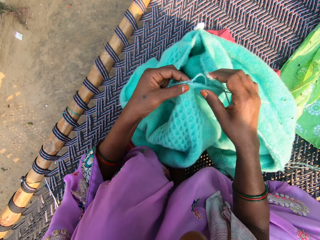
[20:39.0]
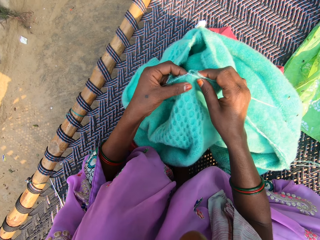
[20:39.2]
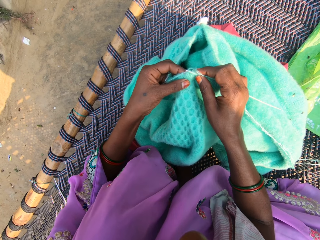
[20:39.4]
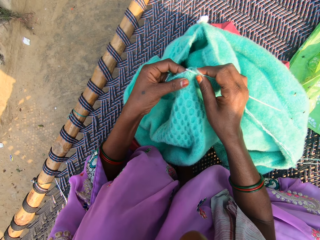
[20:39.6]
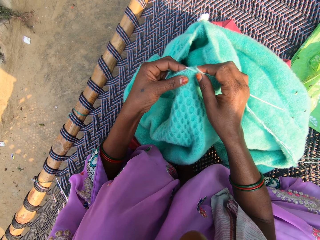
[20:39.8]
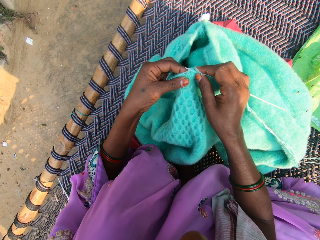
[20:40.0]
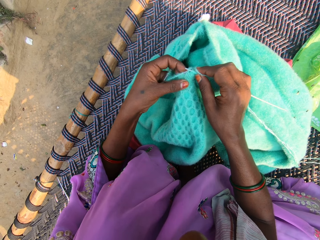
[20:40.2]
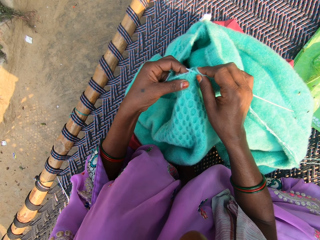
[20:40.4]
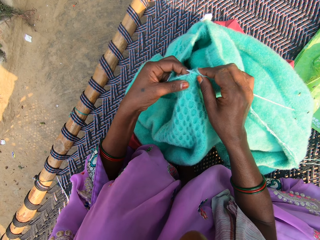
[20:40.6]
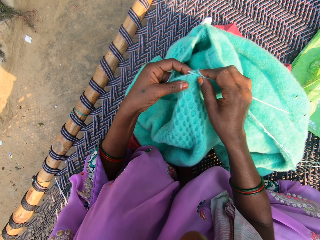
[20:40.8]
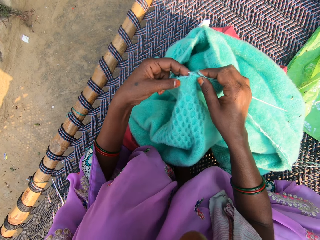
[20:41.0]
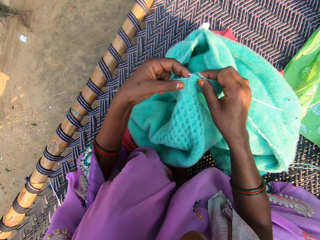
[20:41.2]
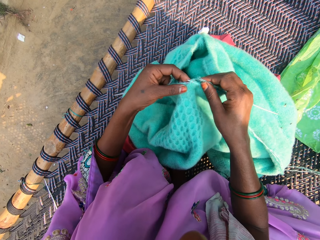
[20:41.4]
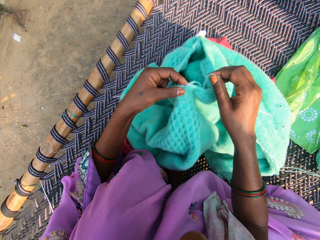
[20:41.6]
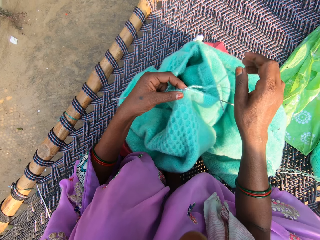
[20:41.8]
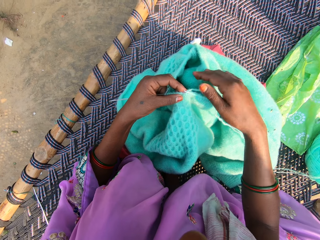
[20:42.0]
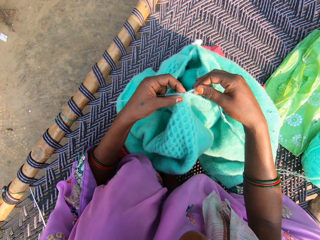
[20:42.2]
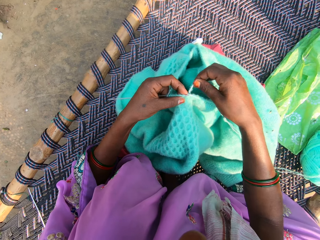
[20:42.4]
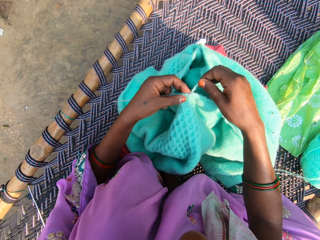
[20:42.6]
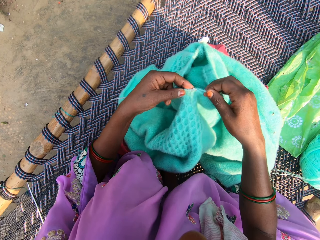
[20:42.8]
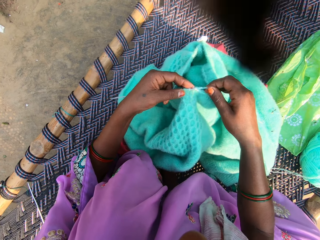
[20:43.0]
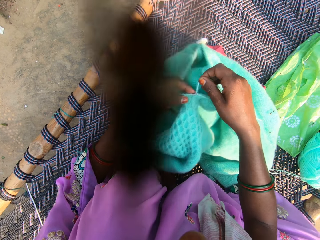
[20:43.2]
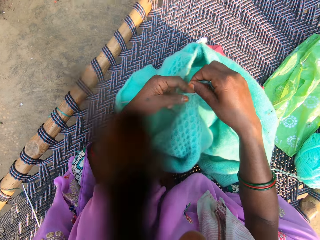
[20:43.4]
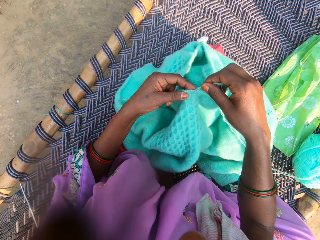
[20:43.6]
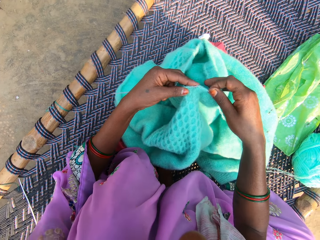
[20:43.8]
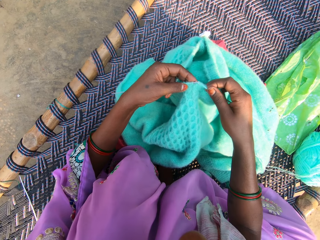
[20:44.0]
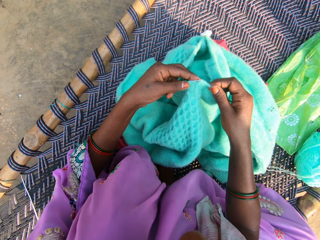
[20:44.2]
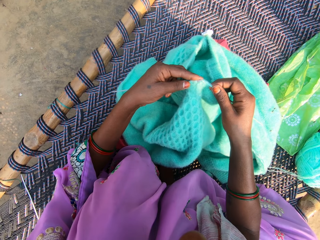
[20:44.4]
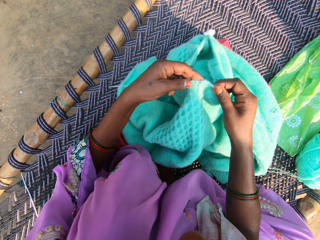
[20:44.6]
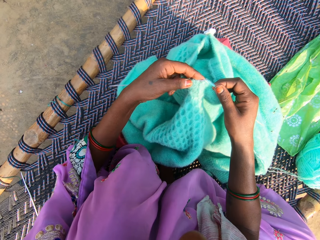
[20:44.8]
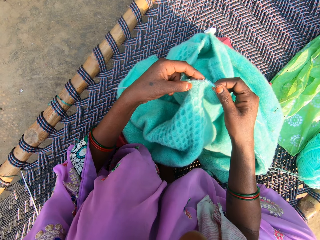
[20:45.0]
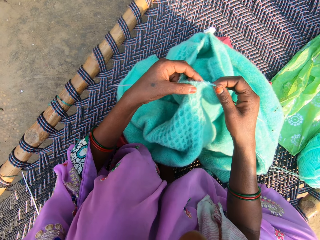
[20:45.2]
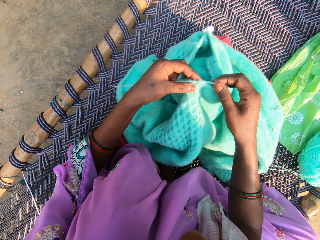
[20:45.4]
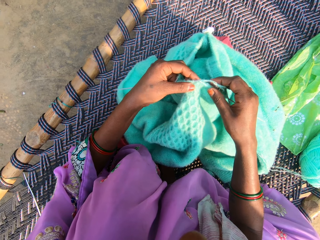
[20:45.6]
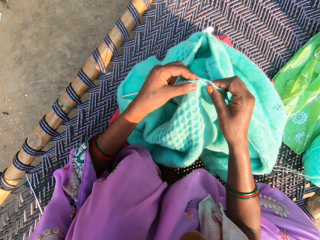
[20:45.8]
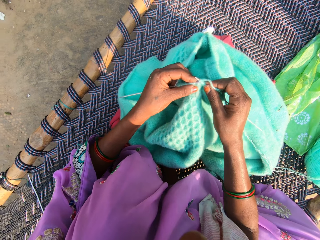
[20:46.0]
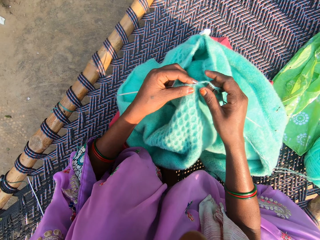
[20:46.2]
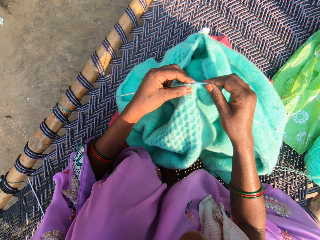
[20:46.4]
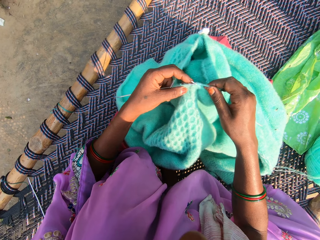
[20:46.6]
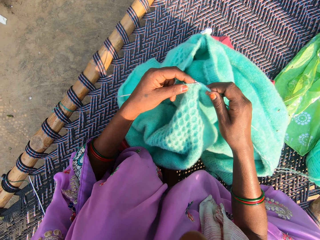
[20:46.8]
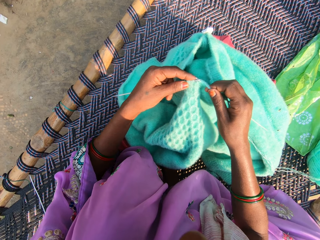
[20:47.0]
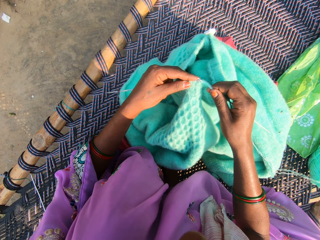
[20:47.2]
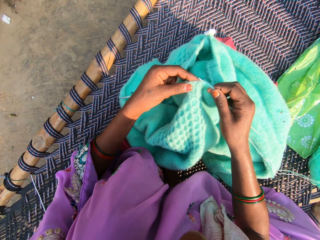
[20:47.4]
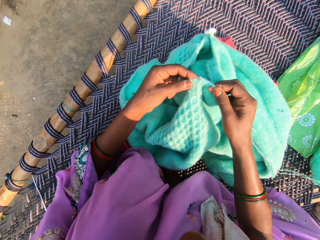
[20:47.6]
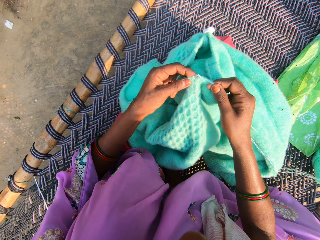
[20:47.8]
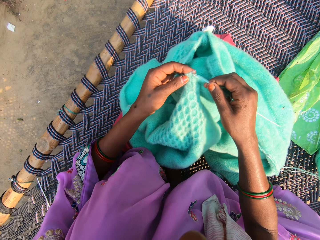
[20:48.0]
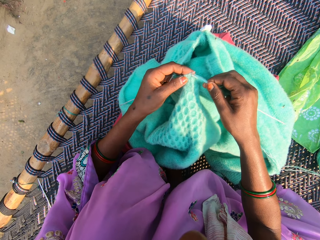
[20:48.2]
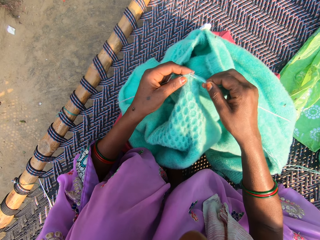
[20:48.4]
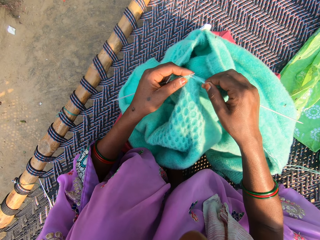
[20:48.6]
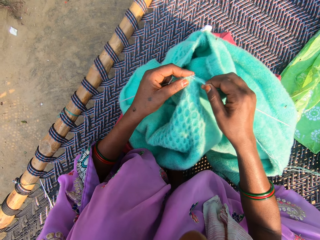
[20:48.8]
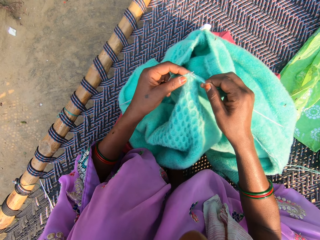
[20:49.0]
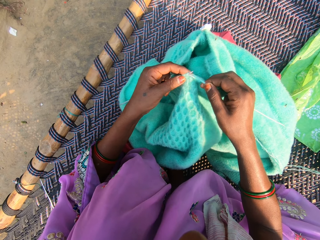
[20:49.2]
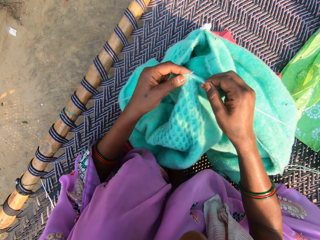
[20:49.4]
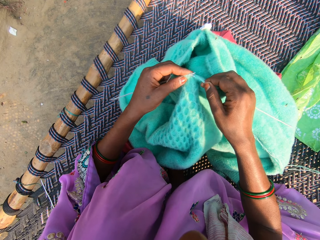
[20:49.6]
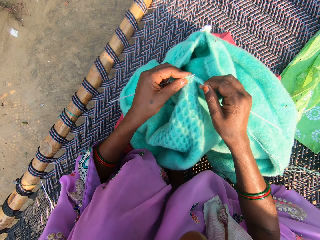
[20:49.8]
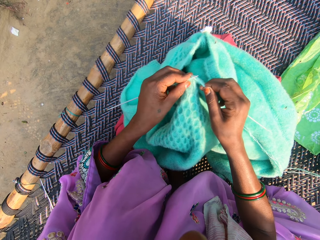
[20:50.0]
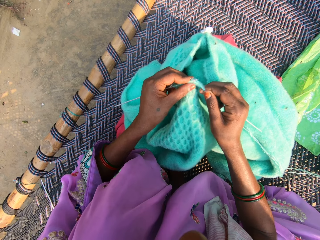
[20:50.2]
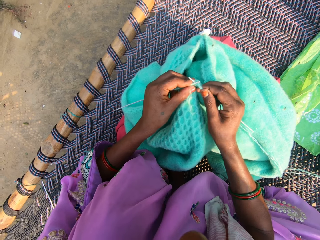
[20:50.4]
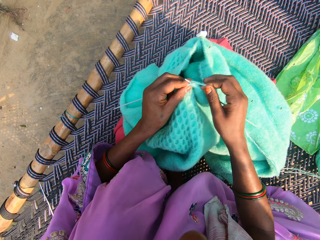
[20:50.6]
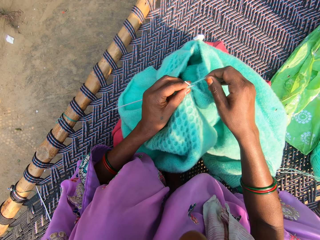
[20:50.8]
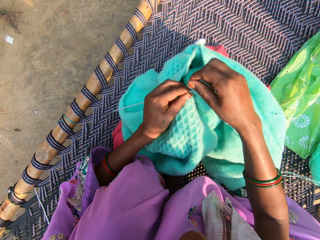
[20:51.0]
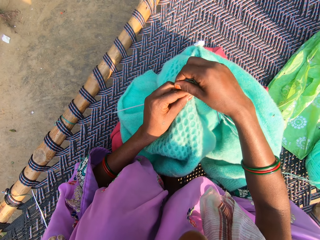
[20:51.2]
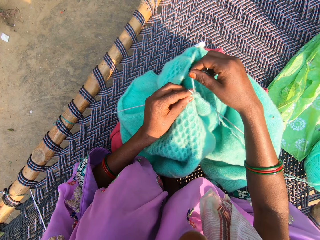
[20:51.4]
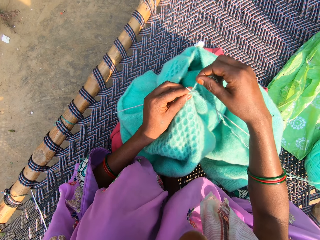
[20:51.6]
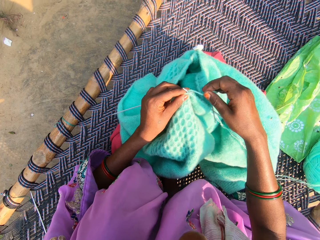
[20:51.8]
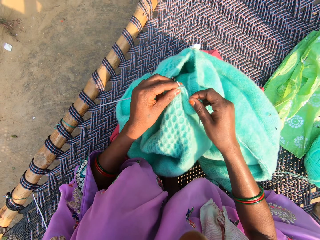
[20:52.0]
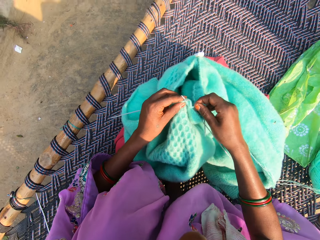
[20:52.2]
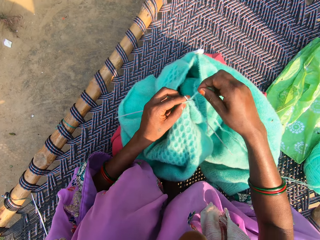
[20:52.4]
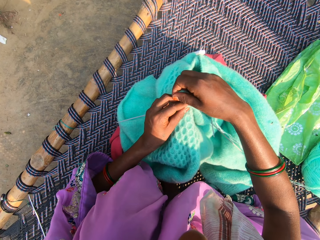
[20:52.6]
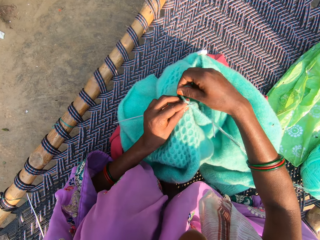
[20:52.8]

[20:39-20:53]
The camera wearer folds a thread on a needle. They knit using the needle. They knit using the needle again. They fold the thread on the needle.

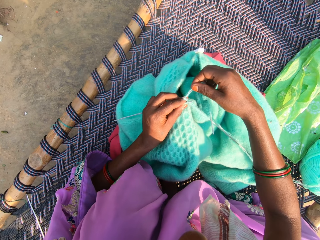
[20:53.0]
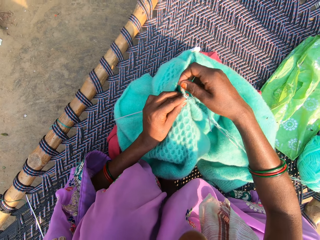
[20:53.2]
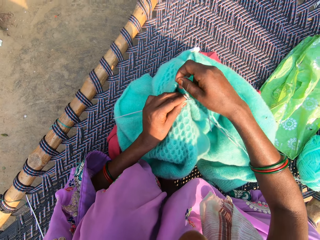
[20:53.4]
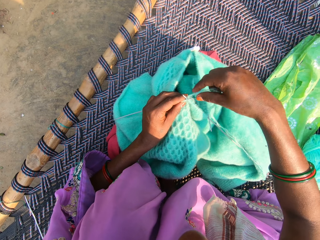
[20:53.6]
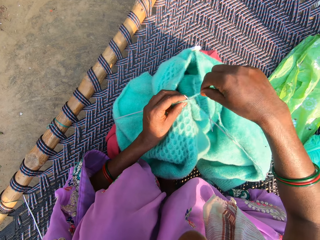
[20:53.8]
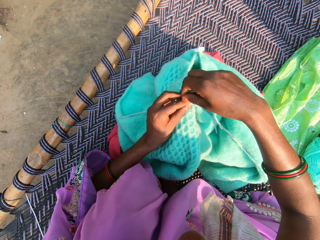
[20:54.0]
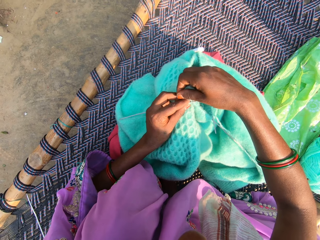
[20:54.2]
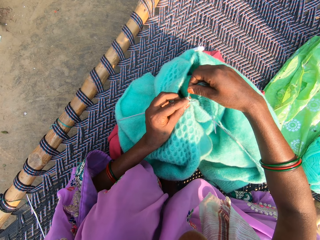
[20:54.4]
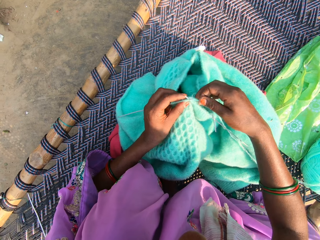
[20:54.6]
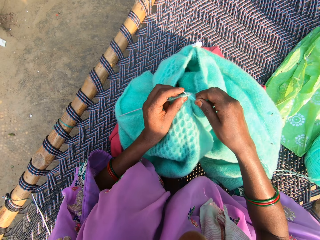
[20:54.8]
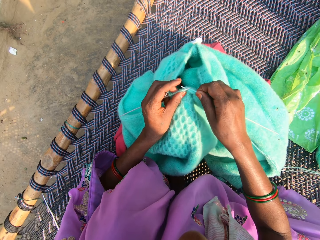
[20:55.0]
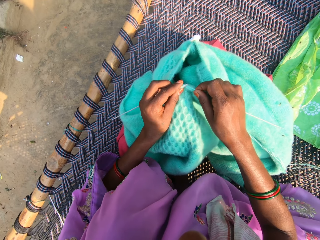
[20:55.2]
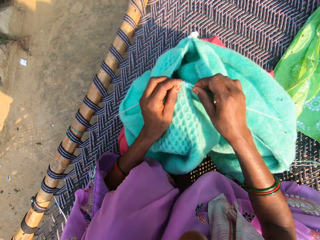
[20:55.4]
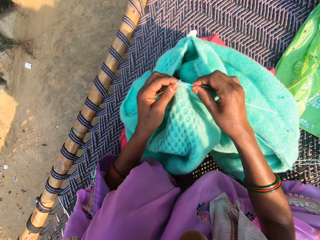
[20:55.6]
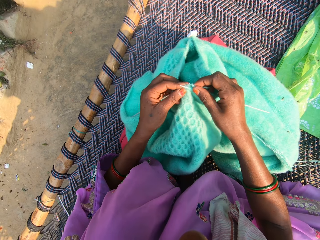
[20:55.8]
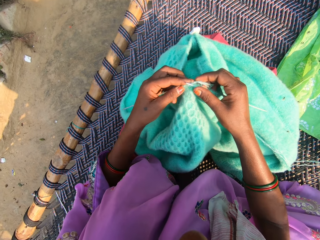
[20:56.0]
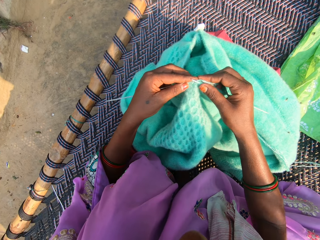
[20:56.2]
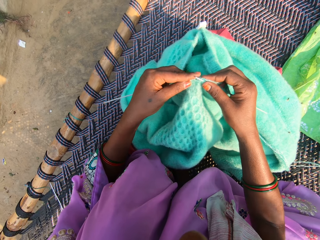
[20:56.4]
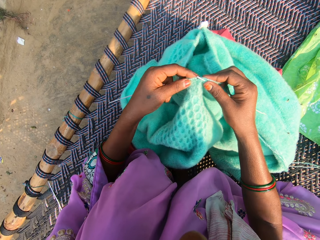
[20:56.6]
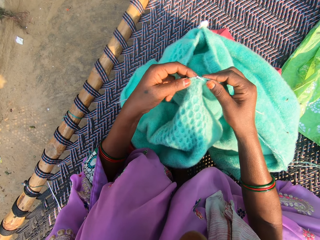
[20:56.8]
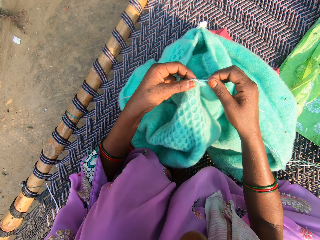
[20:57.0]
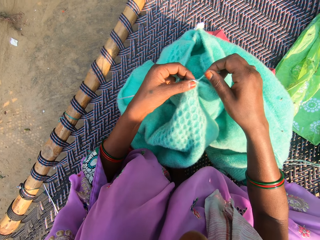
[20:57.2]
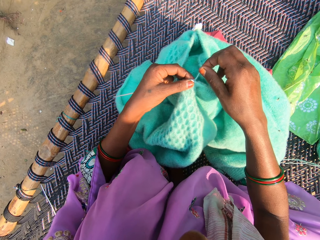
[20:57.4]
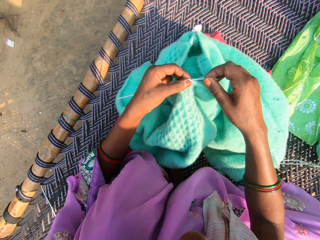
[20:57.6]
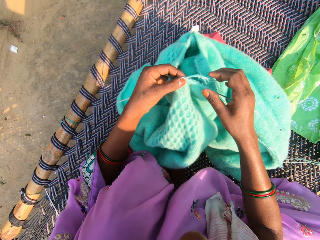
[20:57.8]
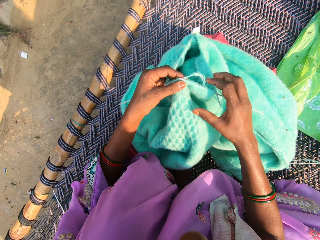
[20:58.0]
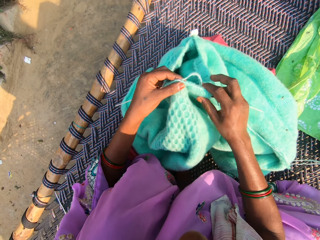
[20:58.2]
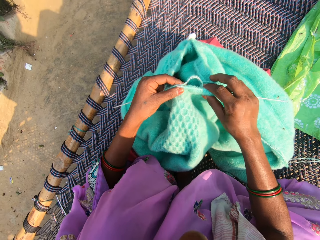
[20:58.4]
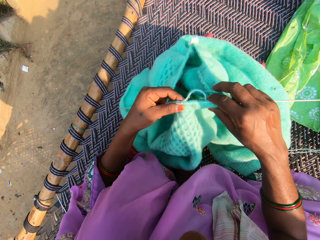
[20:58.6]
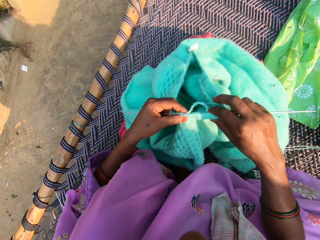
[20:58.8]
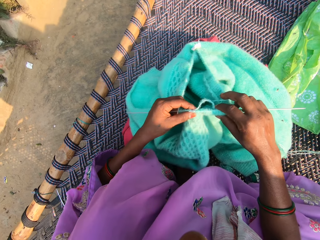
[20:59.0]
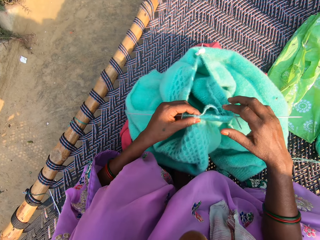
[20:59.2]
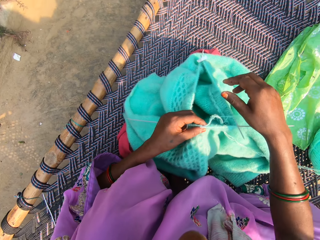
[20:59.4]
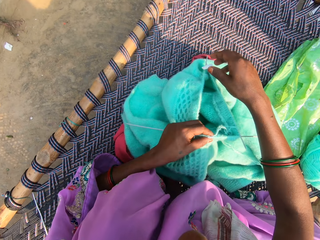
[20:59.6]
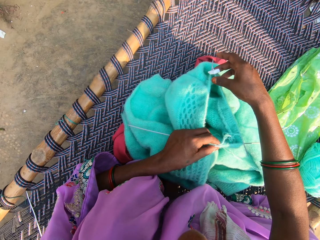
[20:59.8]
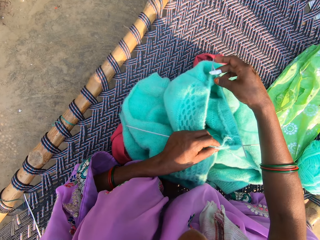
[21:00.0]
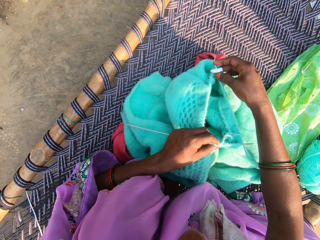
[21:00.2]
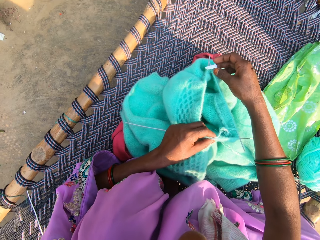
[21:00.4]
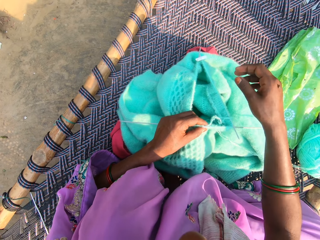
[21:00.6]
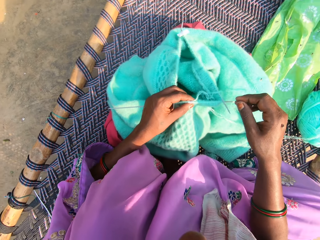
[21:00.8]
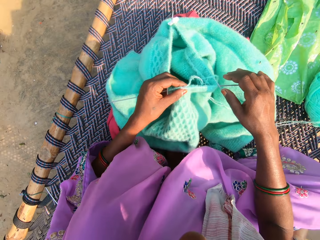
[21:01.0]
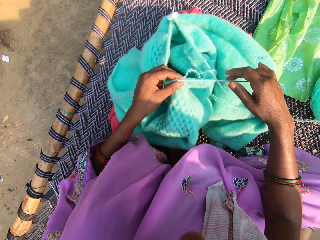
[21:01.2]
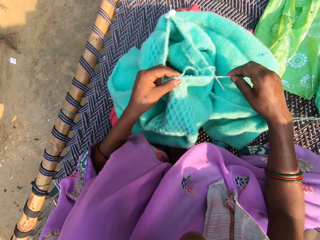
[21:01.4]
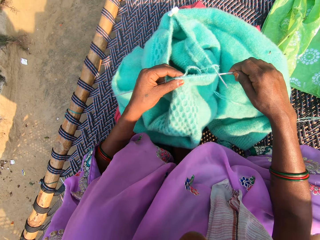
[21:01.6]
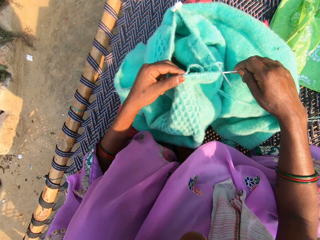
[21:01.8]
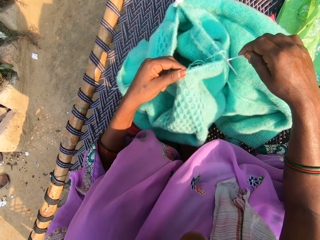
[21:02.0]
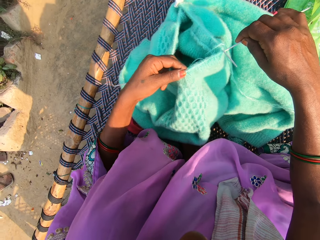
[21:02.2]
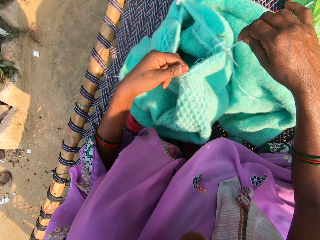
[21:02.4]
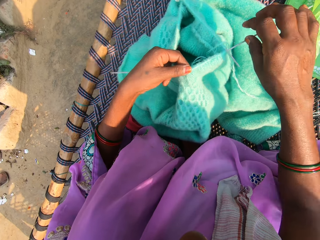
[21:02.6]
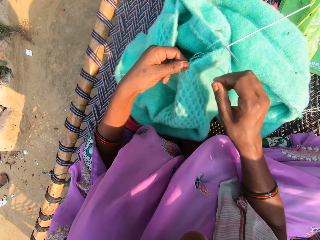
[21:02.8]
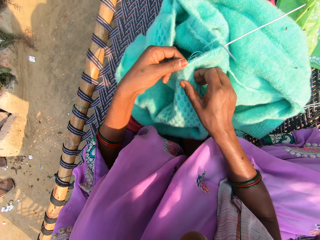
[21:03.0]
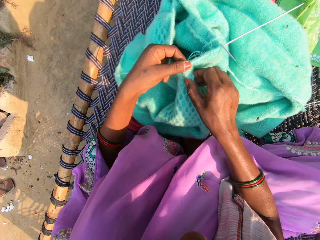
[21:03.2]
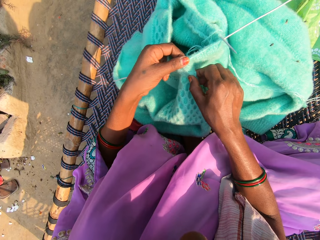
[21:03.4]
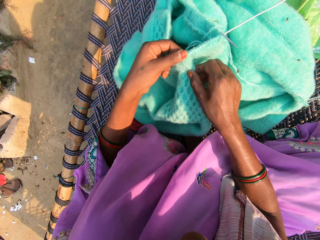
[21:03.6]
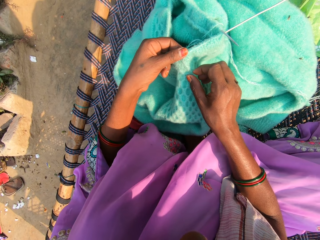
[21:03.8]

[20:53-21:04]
The camera wearer folds a thread on a needle. They fold the thread on the needle again. They knit using the needle. They move a cloth. They touch the needle. They hold the needle.
